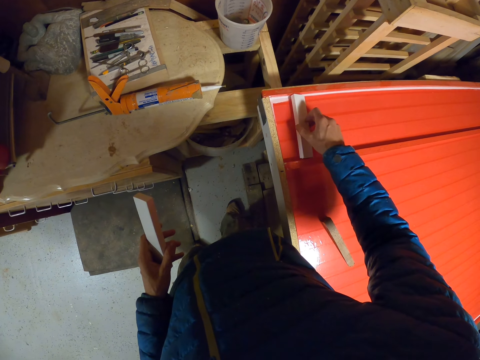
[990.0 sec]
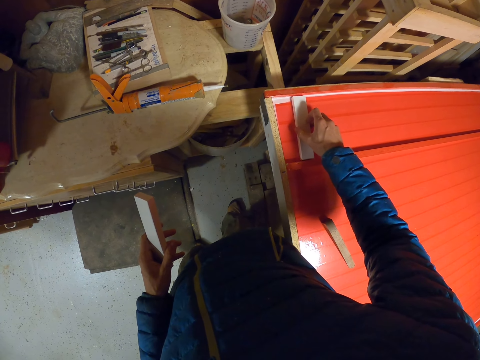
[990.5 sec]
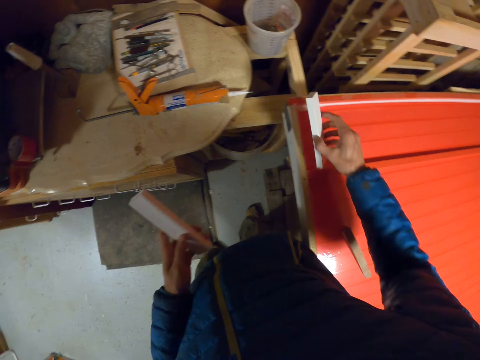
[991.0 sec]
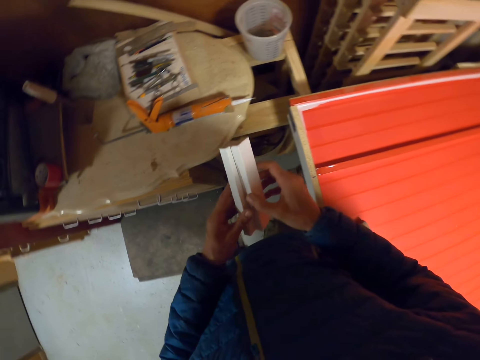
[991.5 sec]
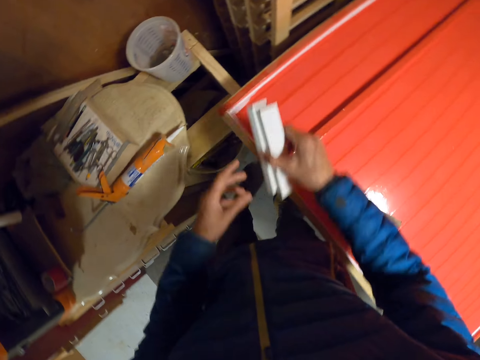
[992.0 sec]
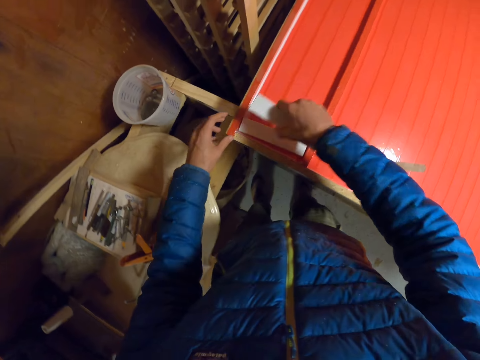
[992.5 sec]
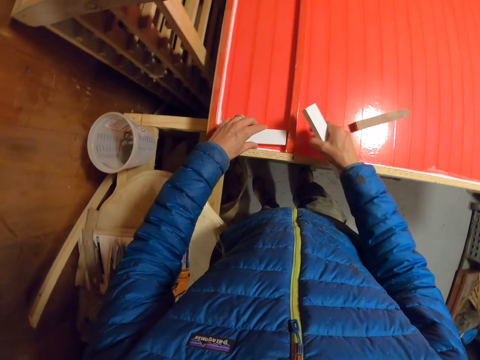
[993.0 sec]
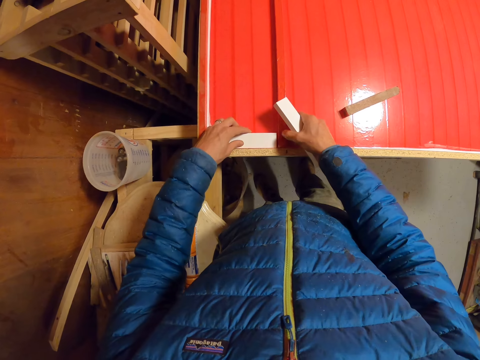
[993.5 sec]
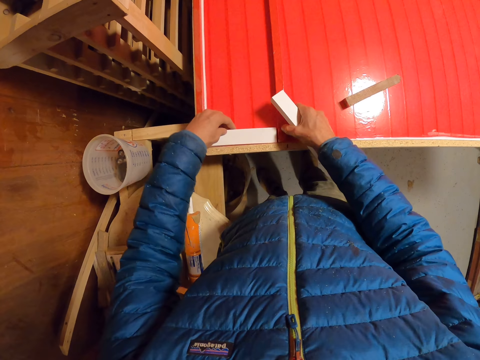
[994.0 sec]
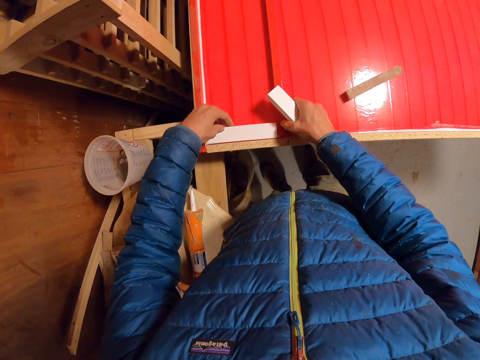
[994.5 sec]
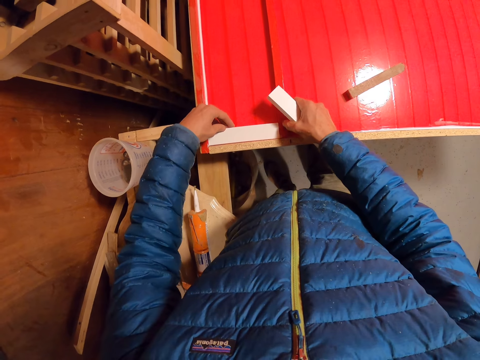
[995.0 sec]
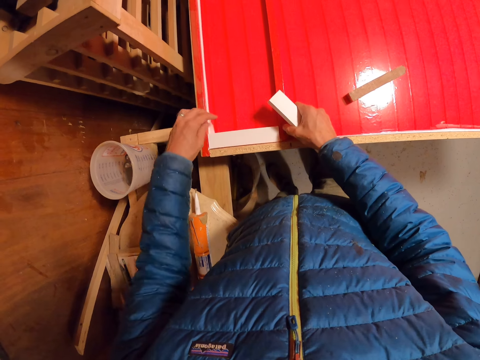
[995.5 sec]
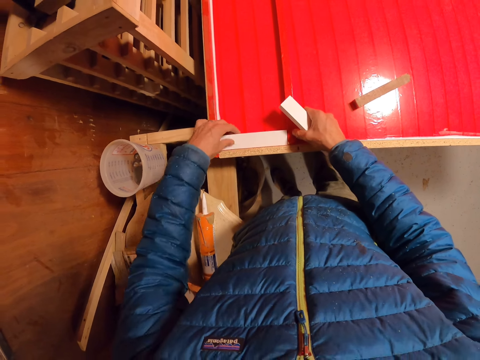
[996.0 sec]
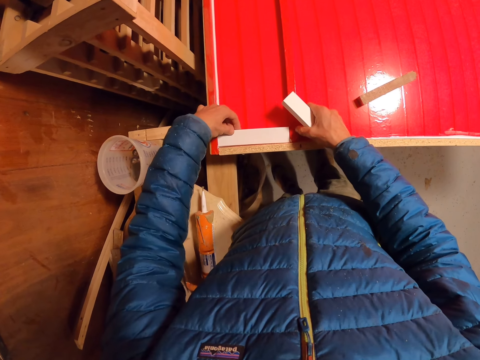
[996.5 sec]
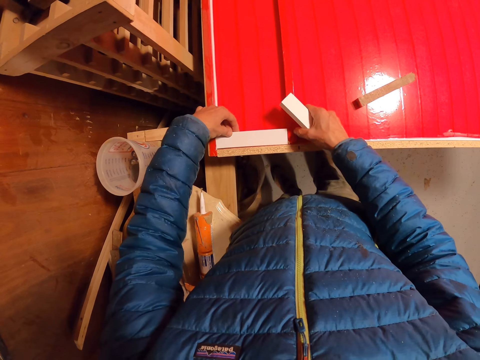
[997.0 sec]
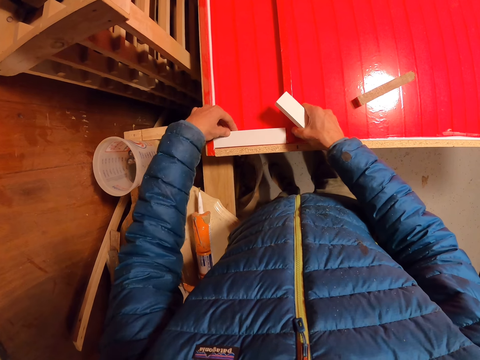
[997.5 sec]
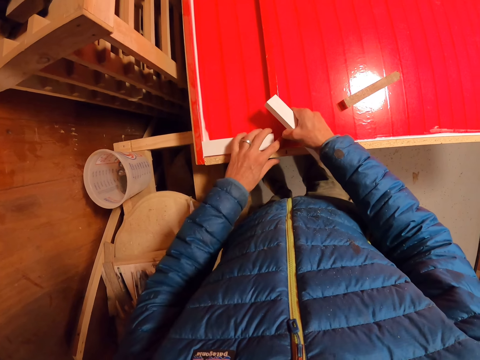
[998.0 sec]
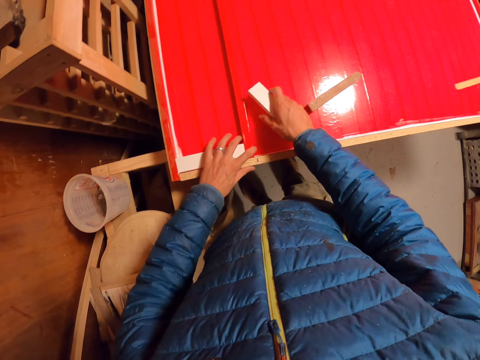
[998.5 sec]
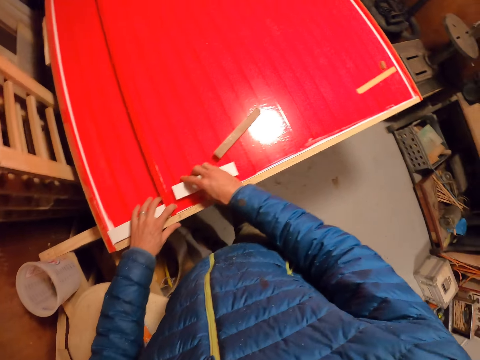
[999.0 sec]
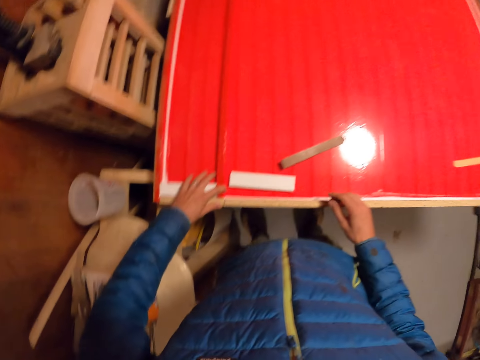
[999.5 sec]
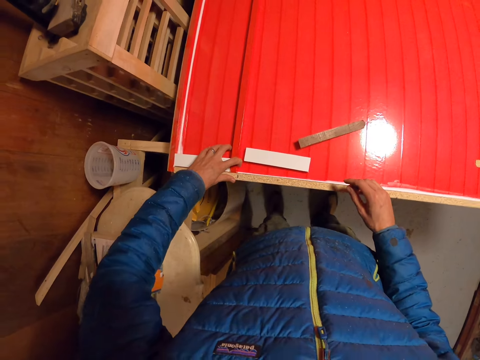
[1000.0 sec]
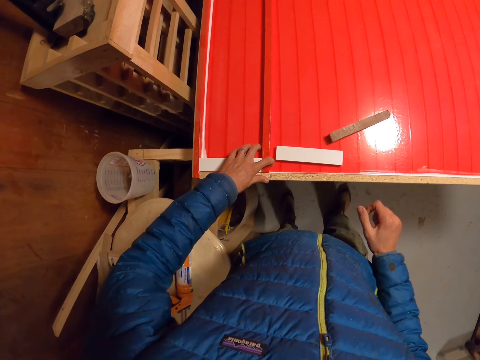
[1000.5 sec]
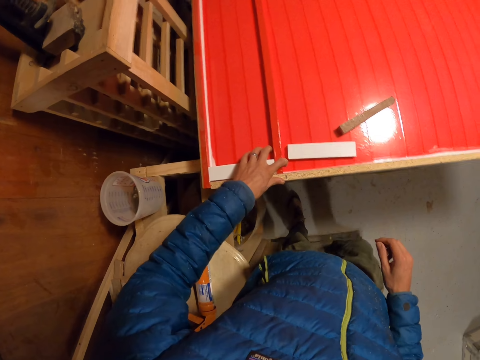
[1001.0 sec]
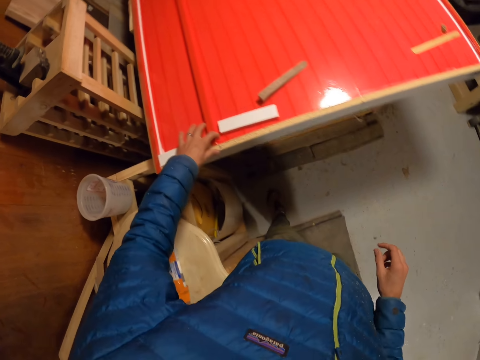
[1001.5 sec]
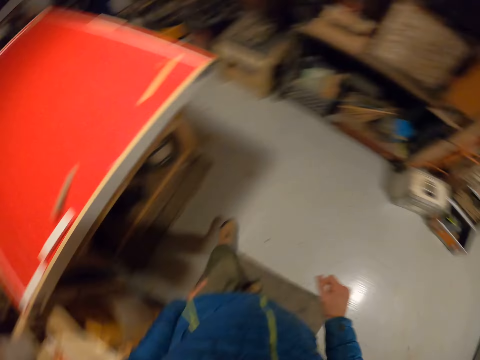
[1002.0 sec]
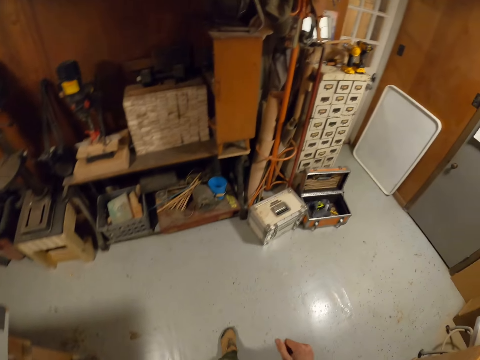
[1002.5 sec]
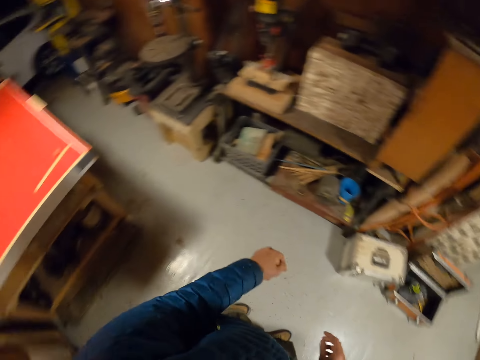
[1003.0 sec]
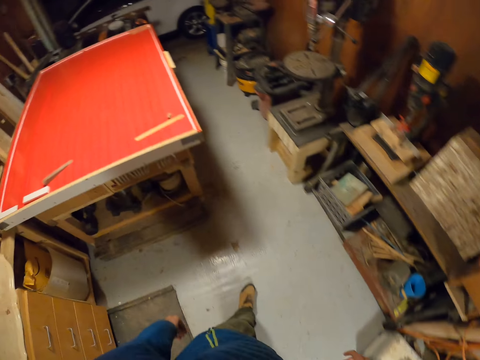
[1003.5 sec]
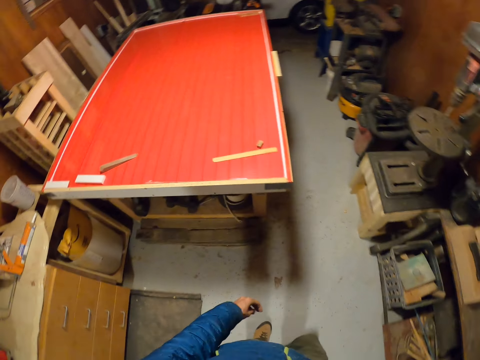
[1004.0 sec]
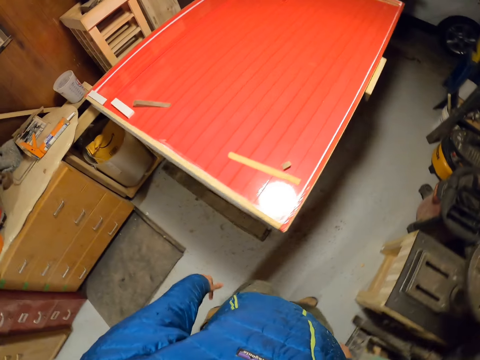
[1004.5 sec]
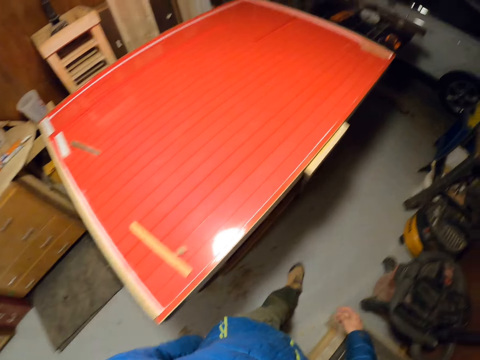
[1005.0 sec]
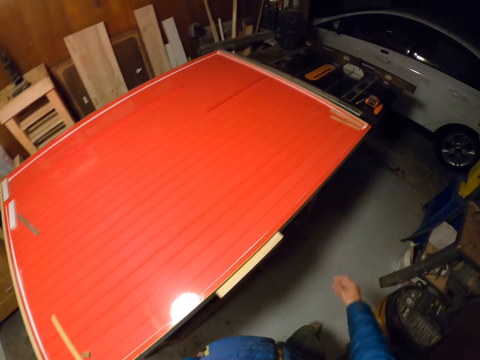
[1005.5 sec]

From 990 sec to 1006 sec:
The camera wearer picks up the piece of wood. They pass the piece of wood to the left hand, and pass the pieces of wood to the right hand. They hold the wooden cardboard together. They drop the piece of wood on the board with the left hand. They adjust the piece of wood. They put the wooden cardboard on the table. They drop the piece of wood on the board with the right hand. They hold the wooden cardboard. They move a hand. They move in the room.

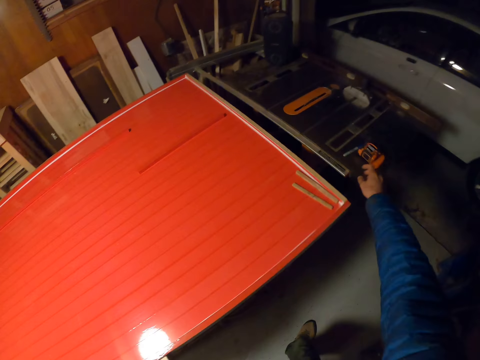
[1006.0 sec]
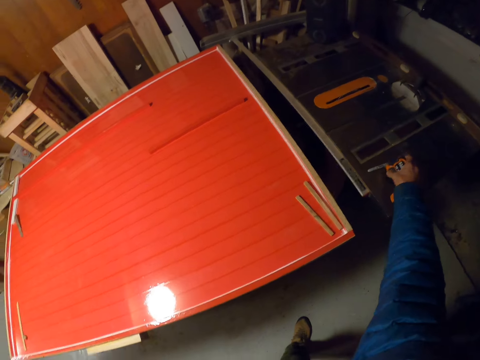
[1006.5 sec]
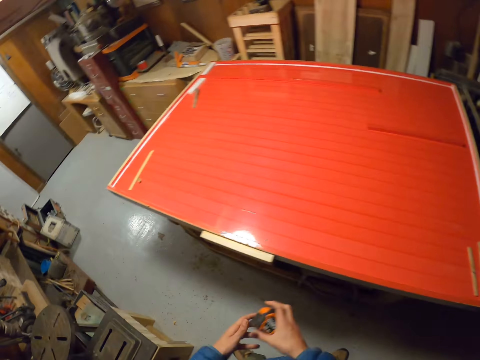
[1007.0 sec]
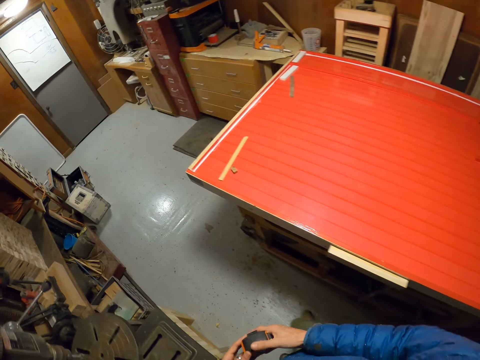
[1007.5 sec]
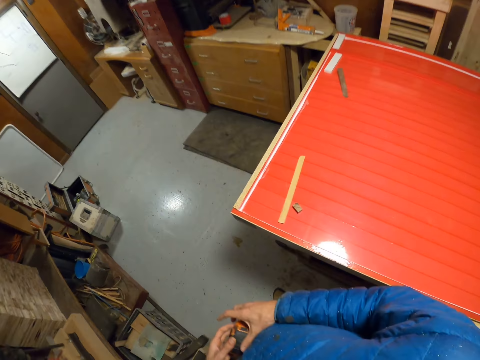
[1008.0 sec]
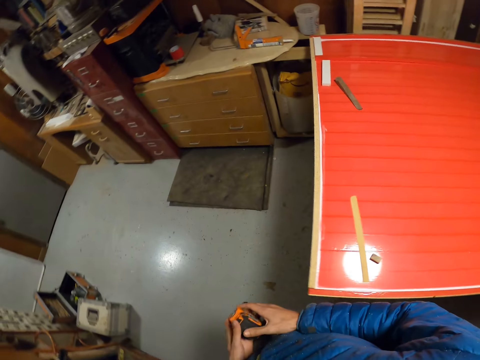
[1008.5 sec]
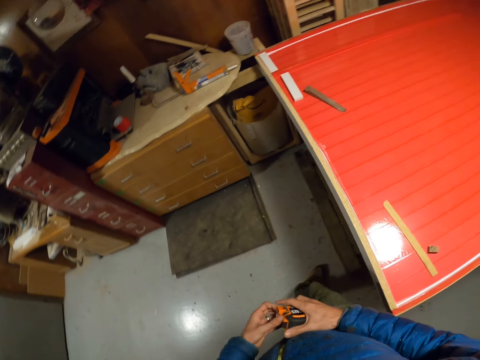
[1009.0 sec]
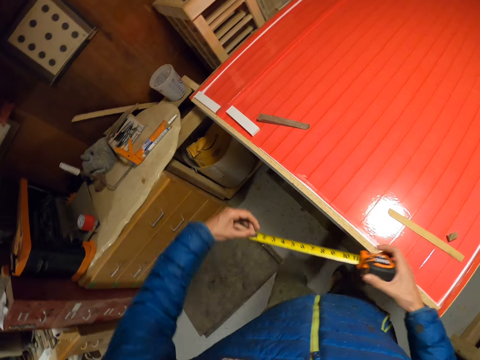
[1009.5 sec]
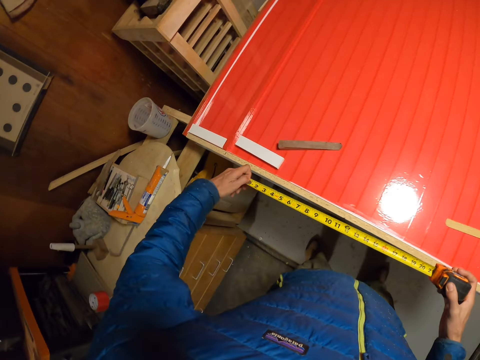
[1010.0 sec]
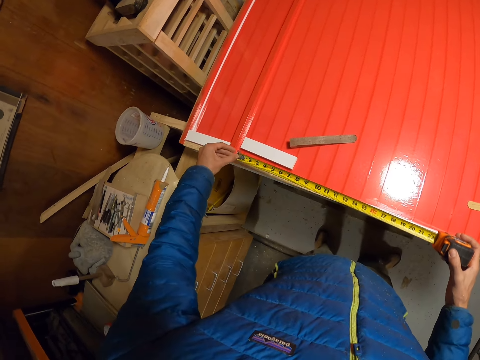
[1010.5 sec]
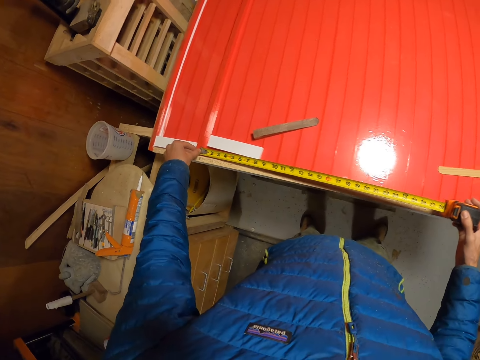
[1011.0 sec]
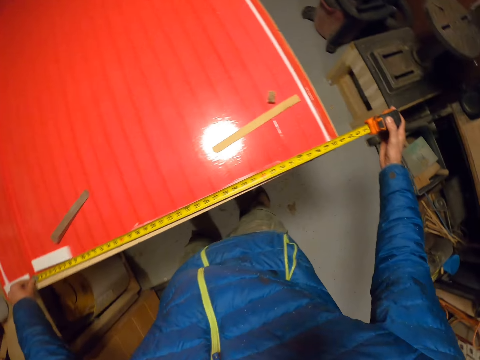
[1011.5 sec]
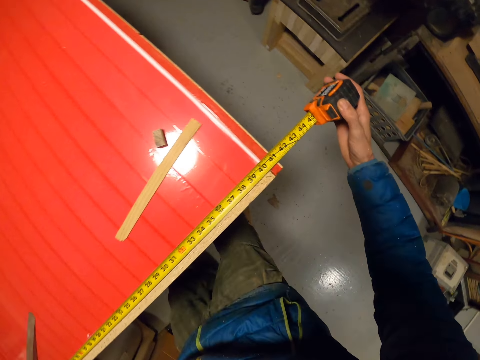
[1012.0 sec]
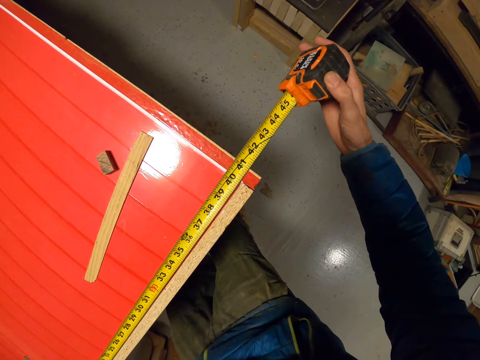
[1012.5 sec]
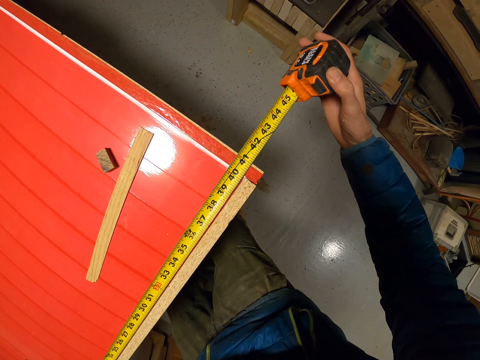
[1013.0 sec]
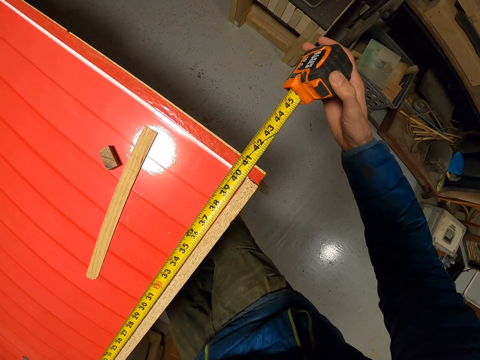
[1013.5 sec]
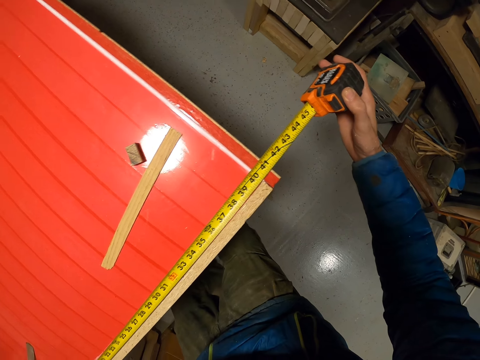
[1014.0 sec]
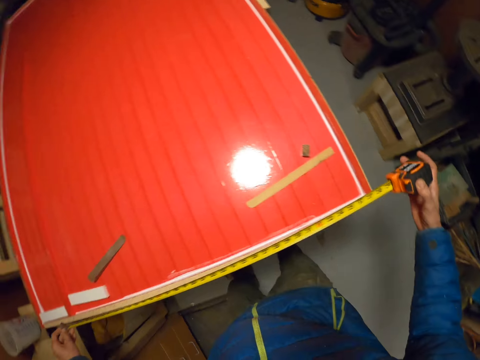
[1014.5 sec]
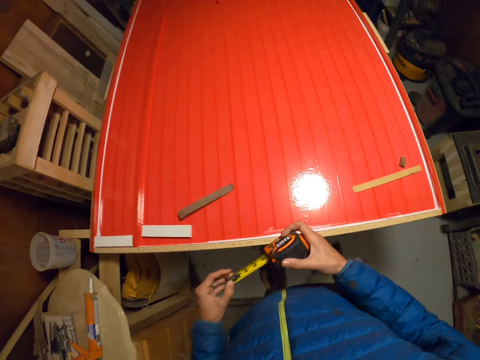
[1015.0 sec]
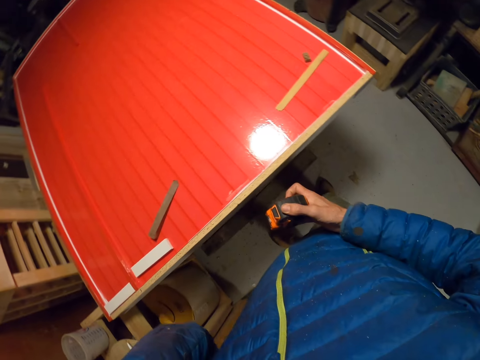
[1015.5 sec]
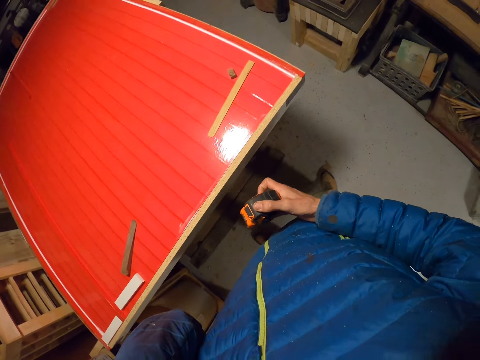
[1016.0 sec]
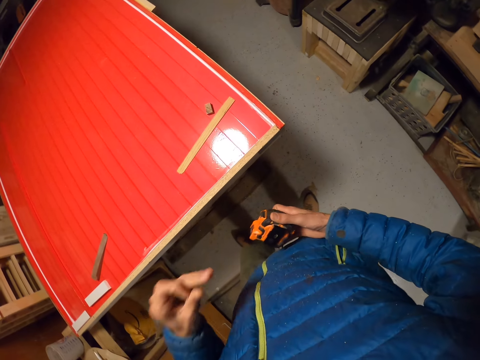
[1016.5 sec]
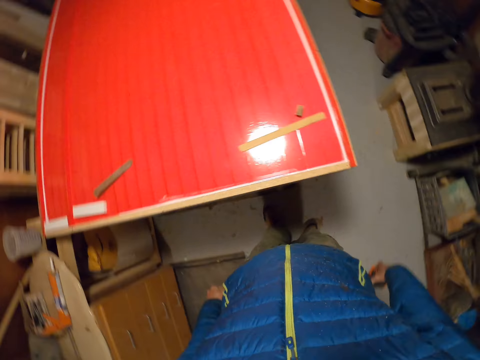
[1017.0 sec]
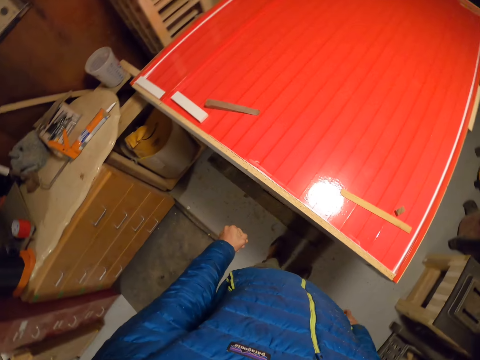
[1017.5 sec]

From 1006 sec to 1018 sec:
The camera wearer picks the retractable knife from the table saw with the right hand. They pick the tape measure. They pull out the retractable tape with the left hand. They measure the wooden cardboard. They close the wooden cardboard and move their hand.
